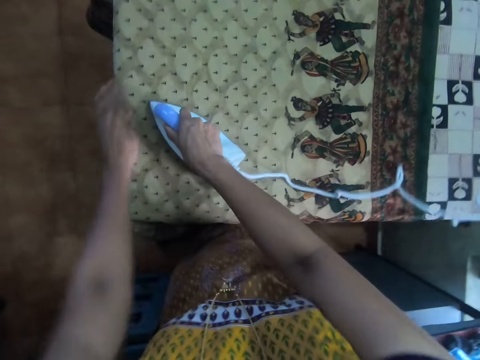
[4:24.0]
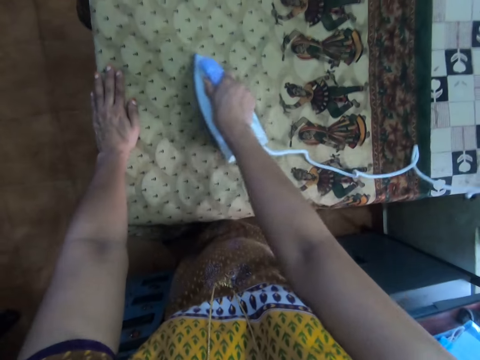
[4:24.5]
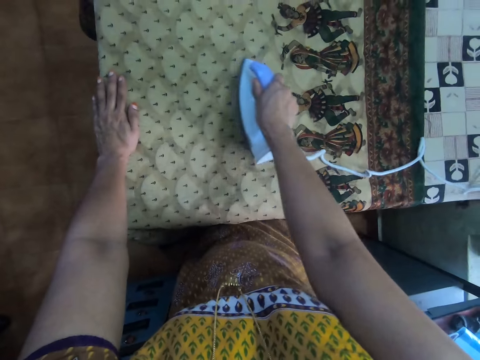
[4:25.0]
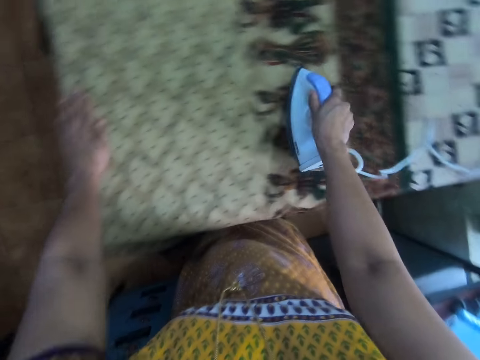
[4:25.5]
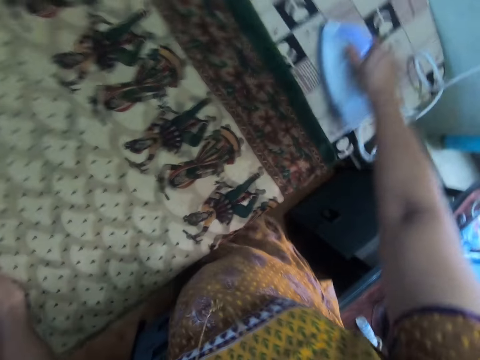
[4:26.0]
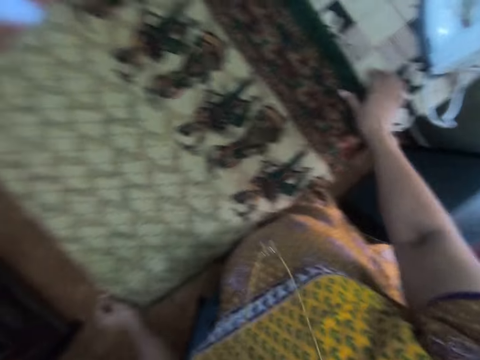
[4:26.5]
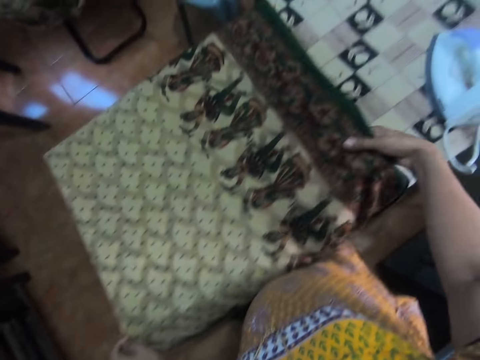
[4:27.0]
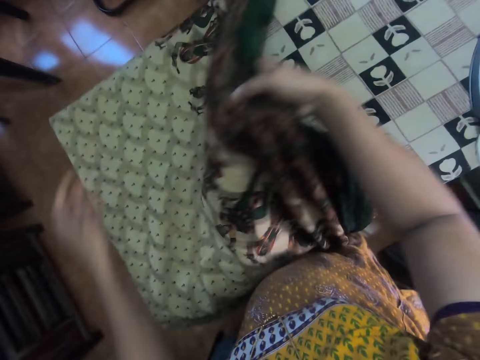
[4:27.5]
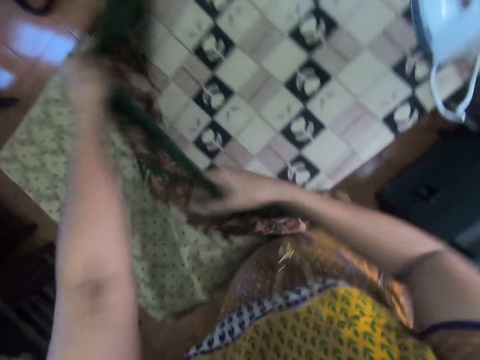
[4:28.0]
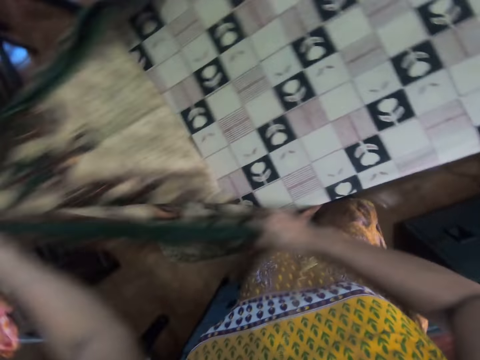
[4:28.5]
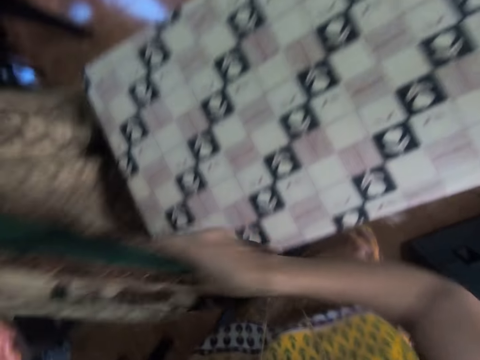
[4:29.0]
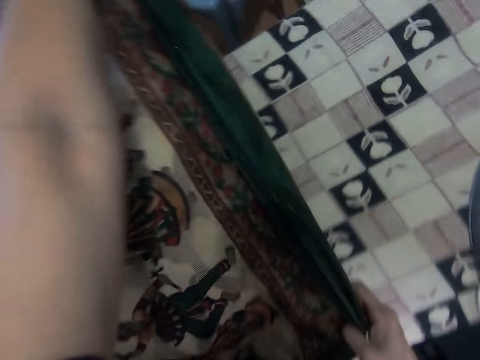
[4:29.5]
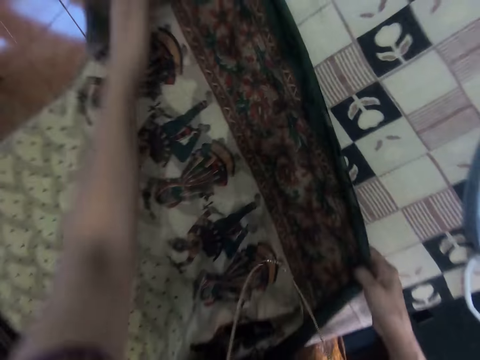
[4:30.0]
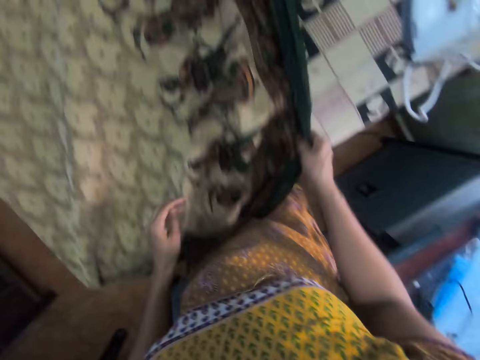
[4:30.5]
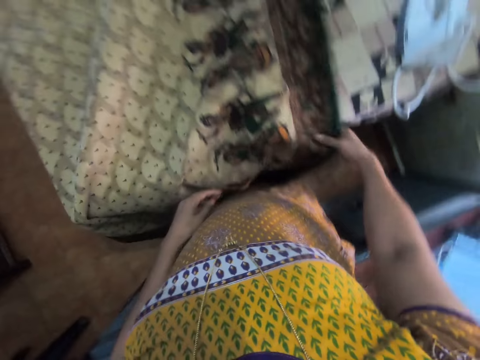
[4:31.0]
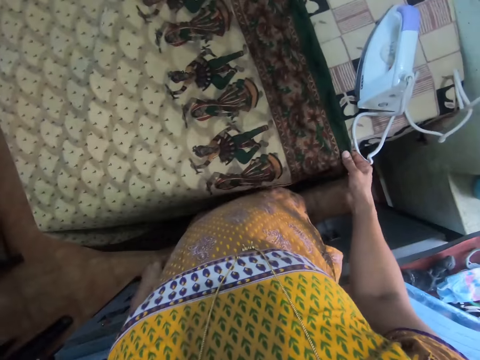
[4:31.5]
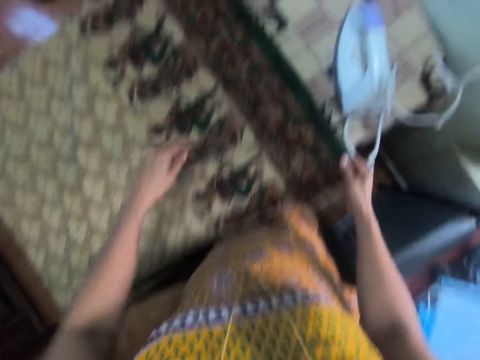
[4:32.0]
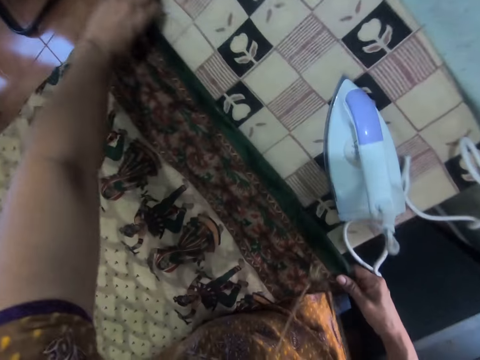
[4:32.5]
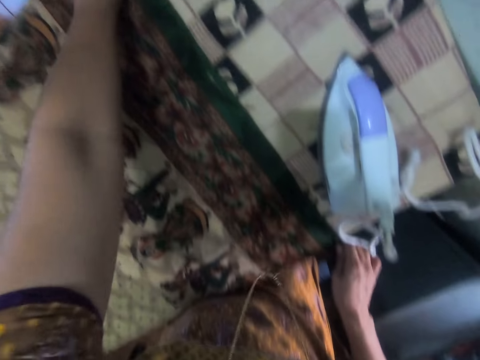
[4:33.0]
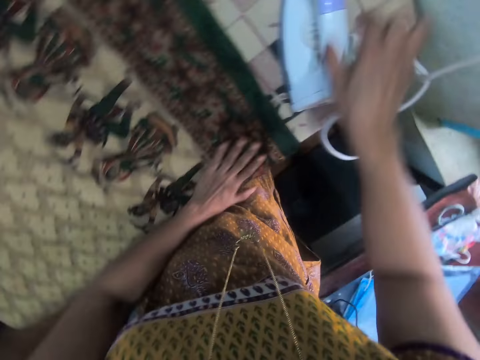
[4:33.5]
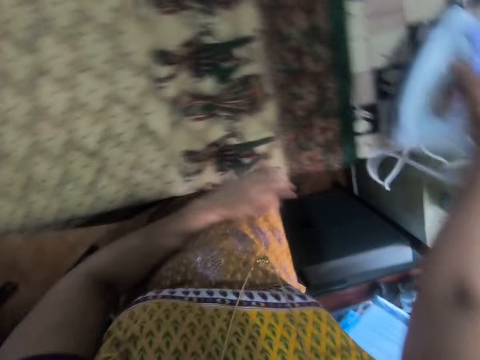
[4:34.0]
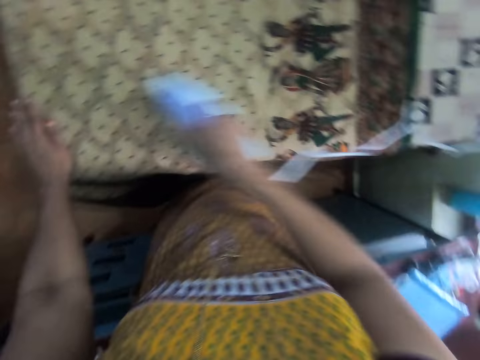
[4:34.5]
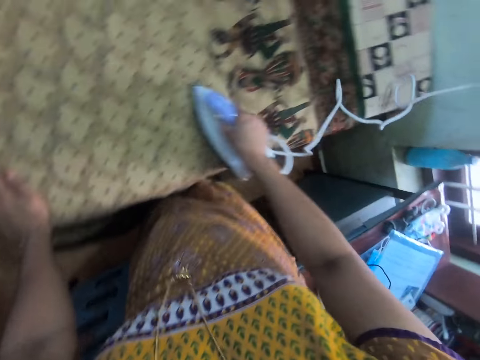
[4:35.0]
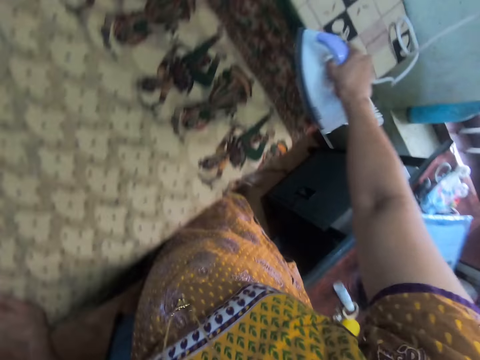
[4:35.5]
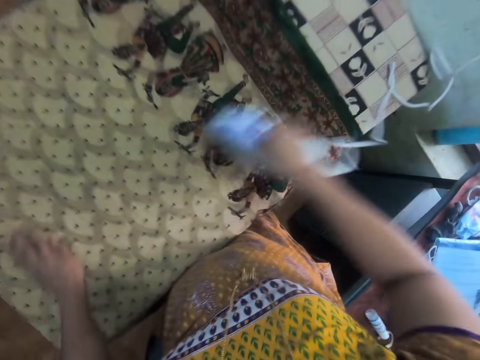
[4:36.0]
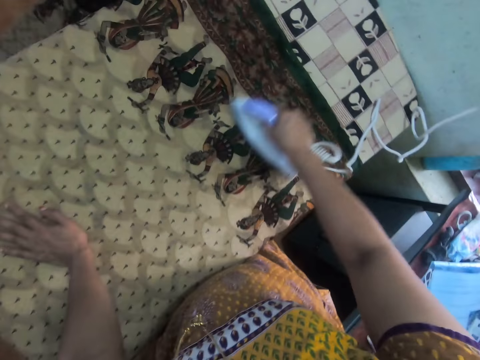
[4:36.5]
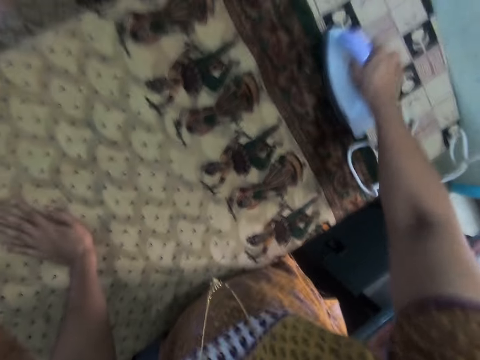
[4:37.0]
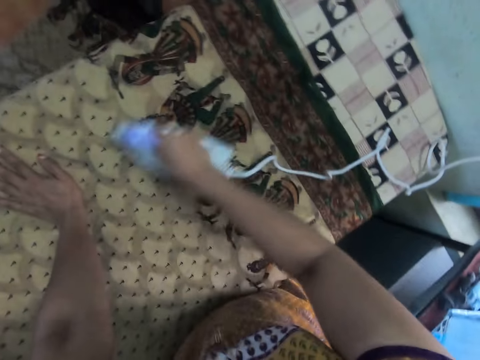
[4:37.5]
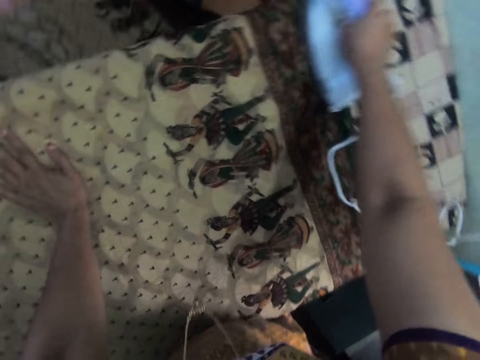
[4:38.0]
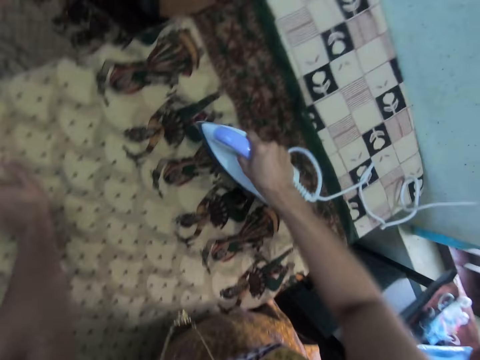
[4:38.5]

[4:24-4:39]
The camera wearer places the iron box on the ironing board. She holds the saree with both her hands and picks up the saree. She folds the saree on the table. She holds the saree with both her hands. She folds the saree. She picks up the saree. She places the saree on the ironing board. She unfolds the saree. She holds the saree with both her hands. She pulls the saree towards the iron box. She rubs the saree's surface with her left hand. She picks up the iron box. She places her left hand on the saree. She places the iron box on the saree and straightens the saree with the iron box.

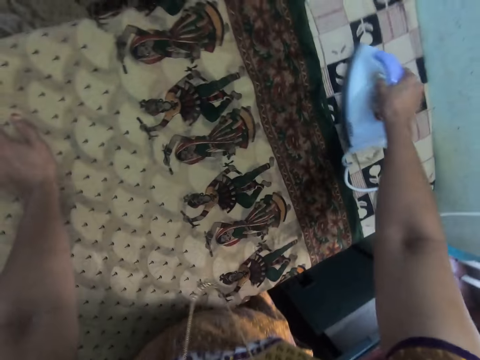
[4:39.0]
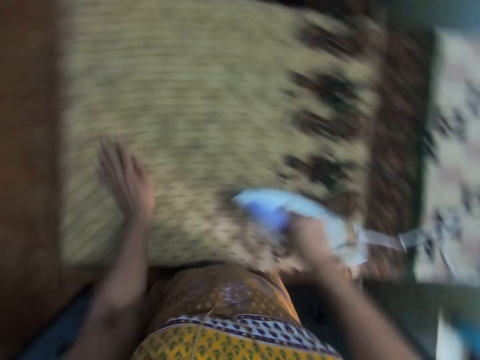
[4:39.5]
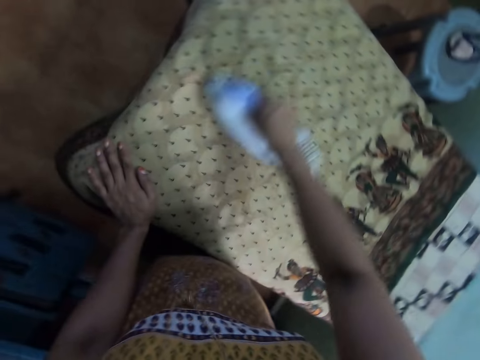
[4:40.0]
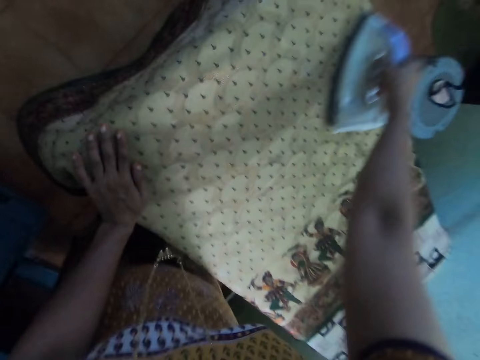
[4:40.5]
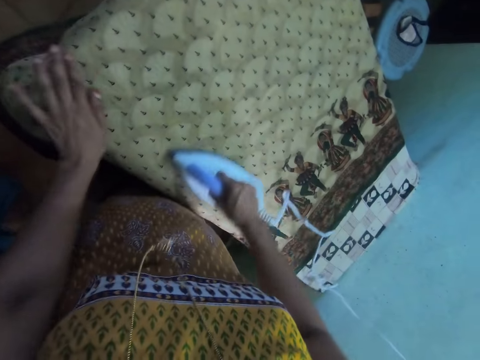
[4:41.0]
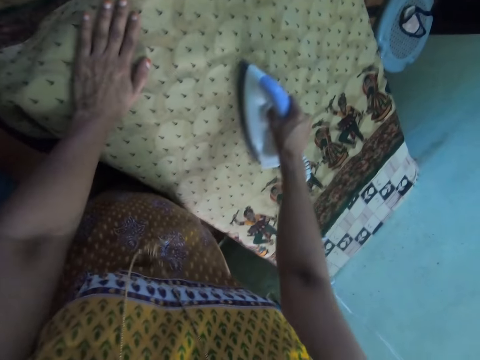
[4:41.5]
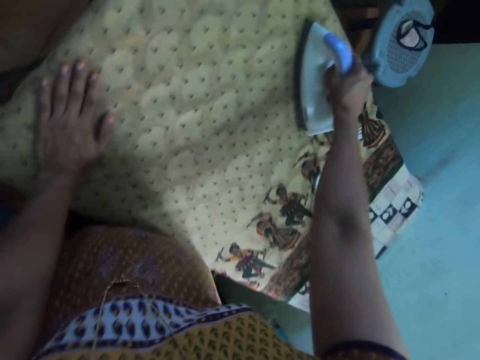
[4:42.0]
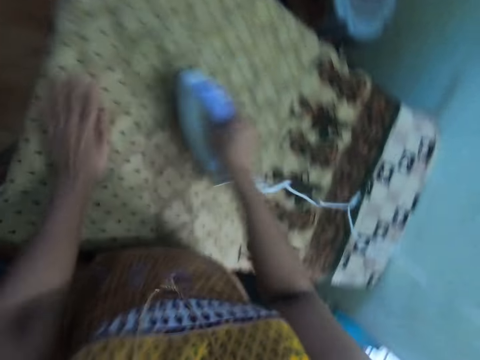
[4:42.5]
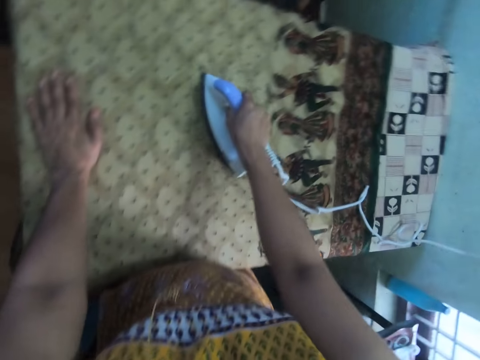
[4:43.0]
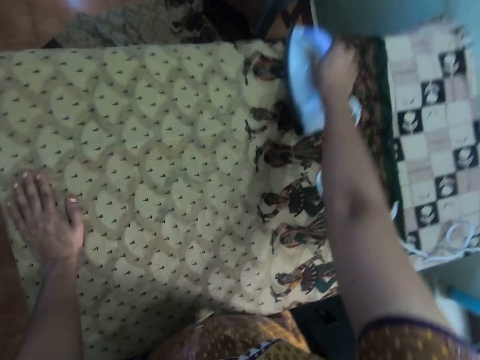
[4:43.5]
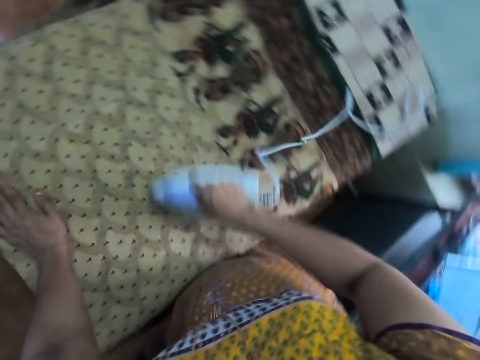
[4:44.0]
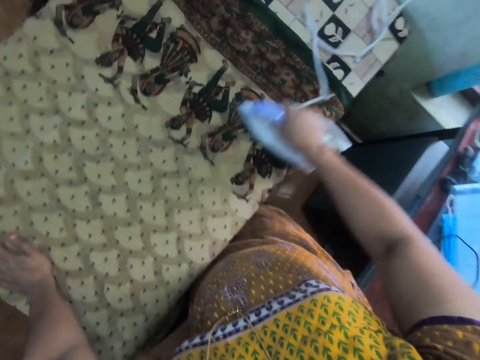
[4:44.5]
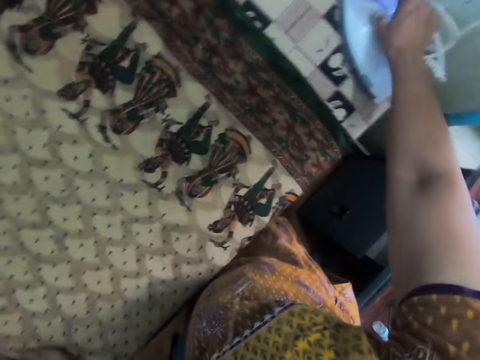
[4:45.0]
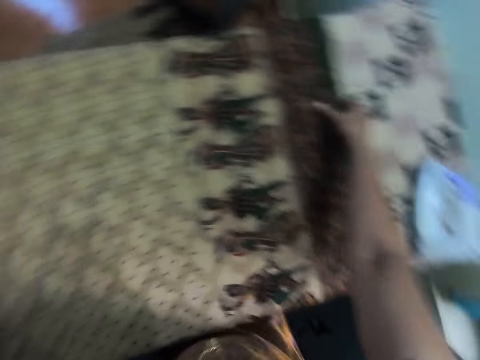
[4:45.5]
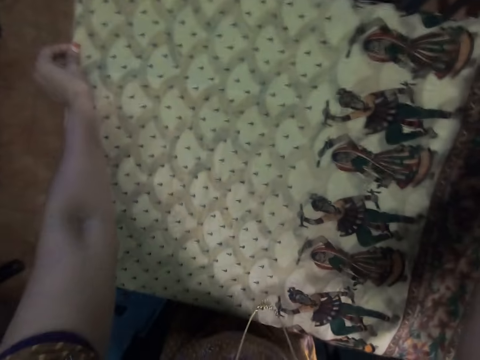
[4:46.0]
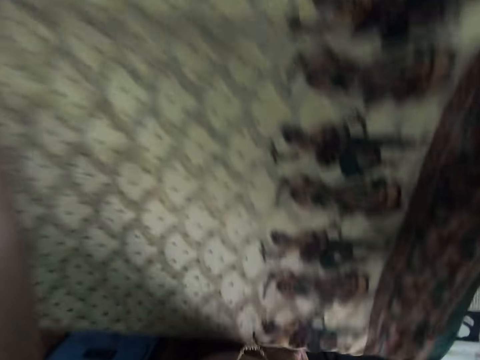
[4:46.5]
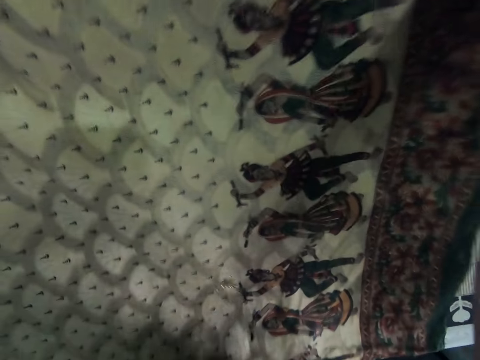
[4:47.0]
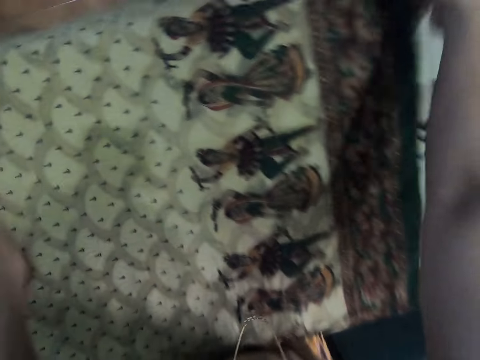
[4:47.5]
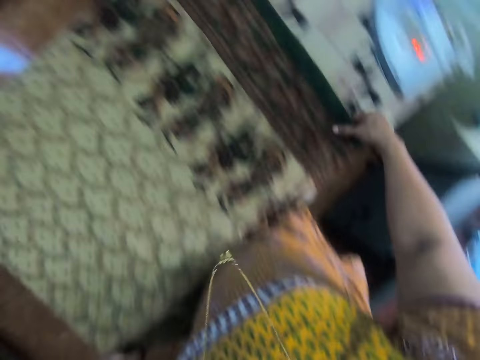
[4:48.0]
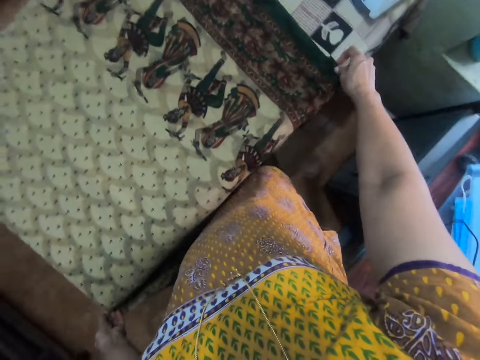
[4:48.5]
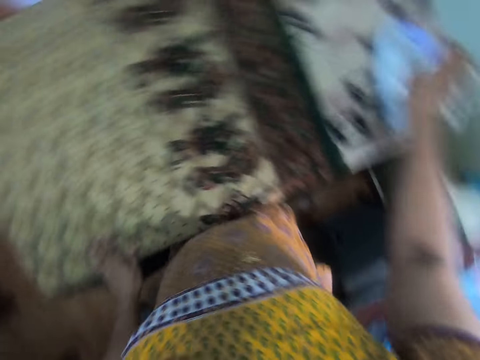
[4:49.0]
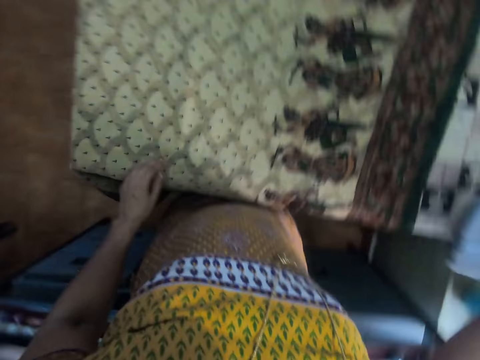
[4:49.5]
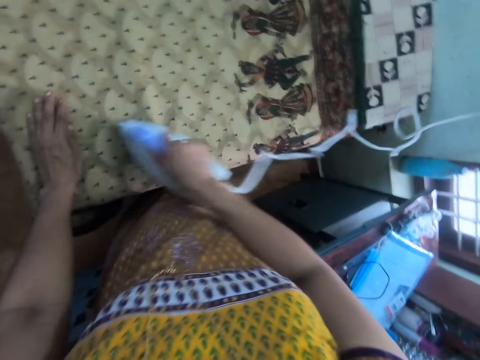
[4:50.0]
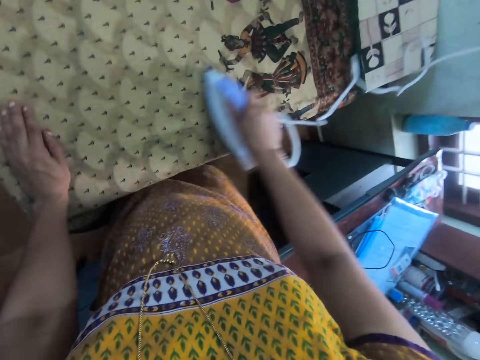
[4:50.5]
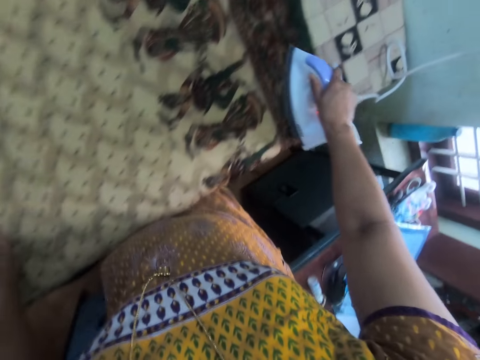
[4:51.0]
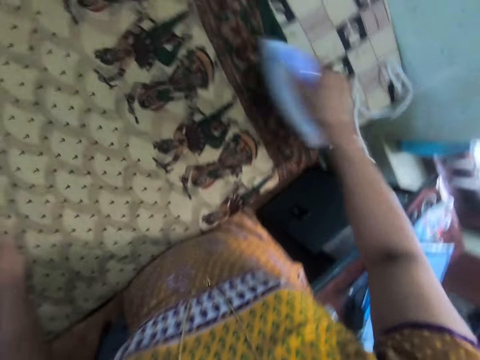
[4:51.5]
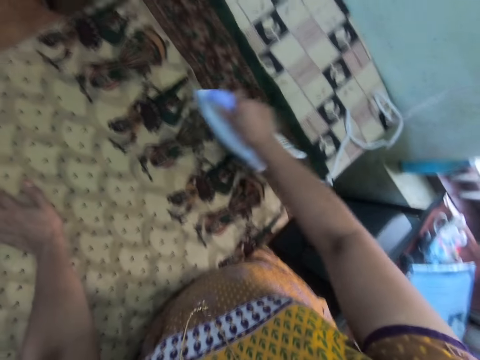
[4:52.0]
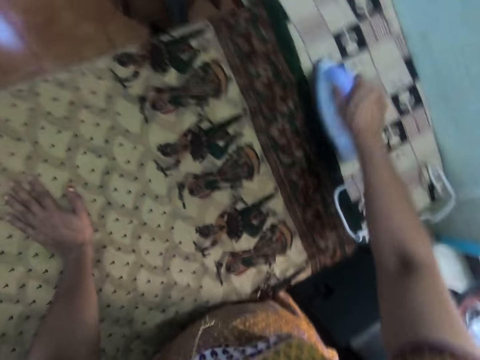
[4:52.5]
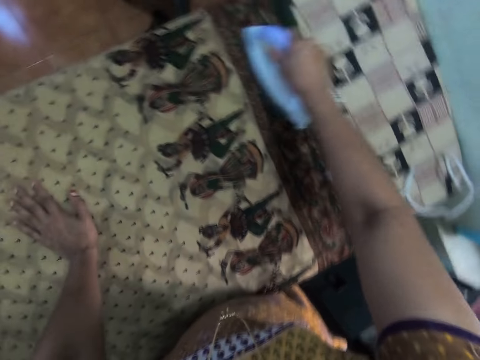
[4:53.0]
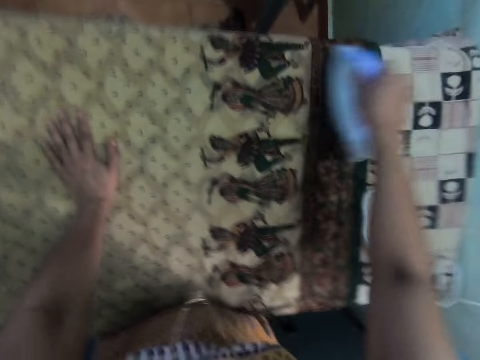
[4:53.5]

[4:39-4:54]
The camera wearer places the iron box on the ironing board. They place down the iron box on the table. They stretch the cloth and pick up material. They put the material on the table. They pick up the iron box. They hold the material. They iron the cloth. They move their hand.
